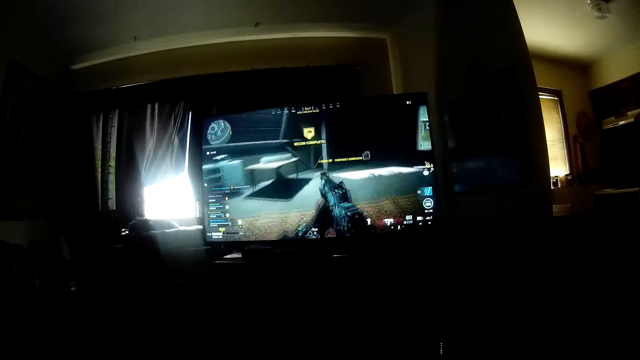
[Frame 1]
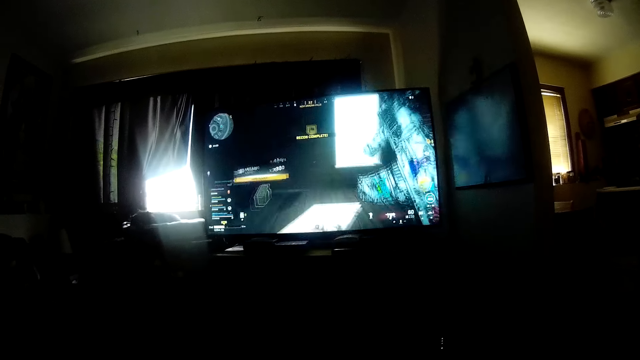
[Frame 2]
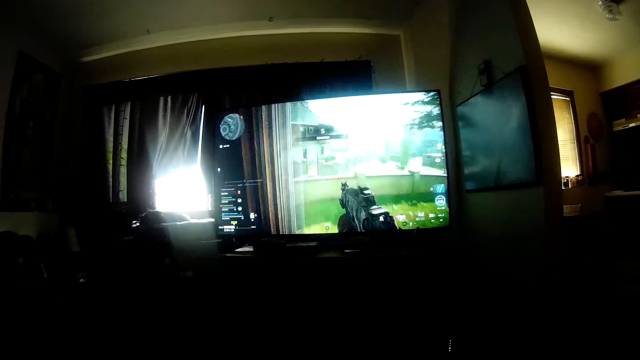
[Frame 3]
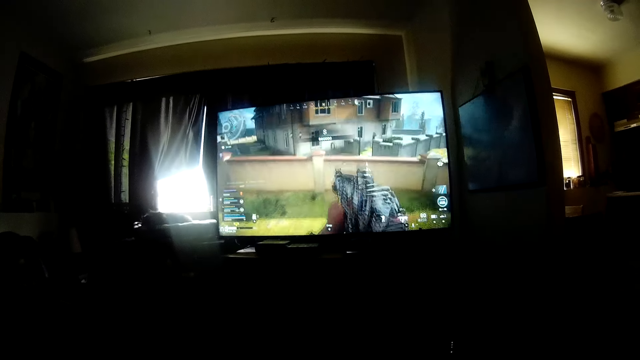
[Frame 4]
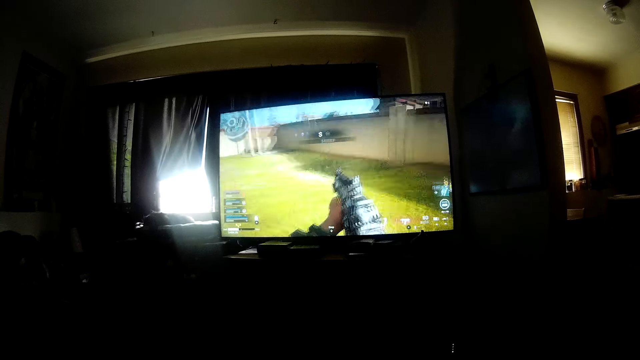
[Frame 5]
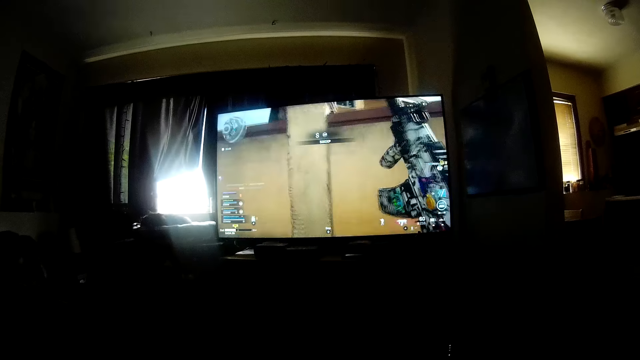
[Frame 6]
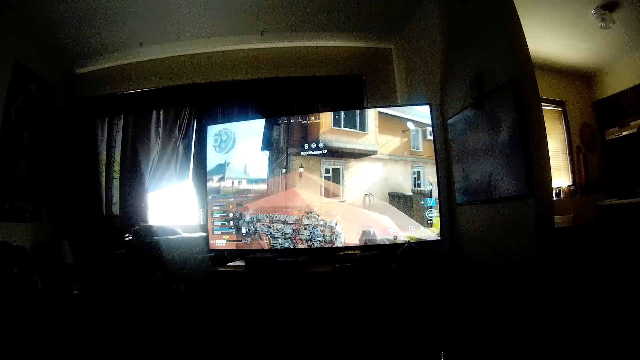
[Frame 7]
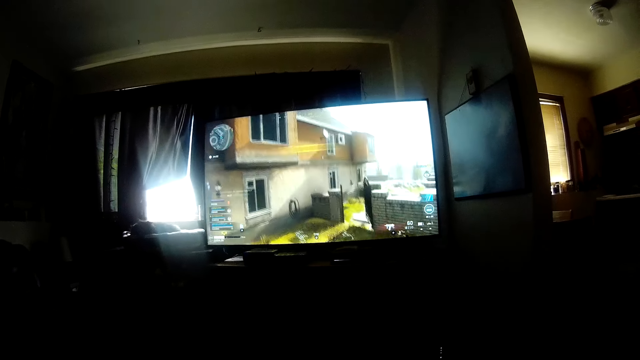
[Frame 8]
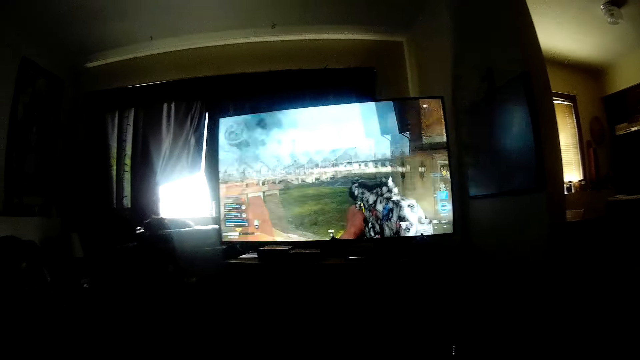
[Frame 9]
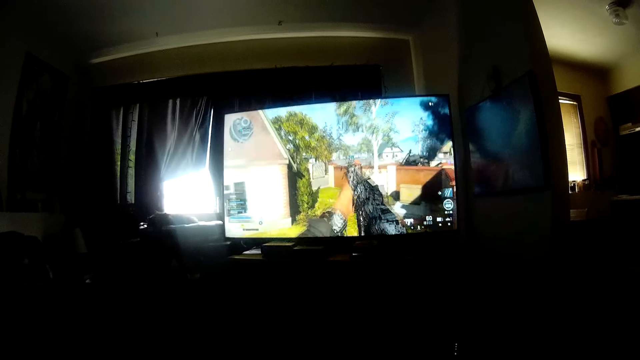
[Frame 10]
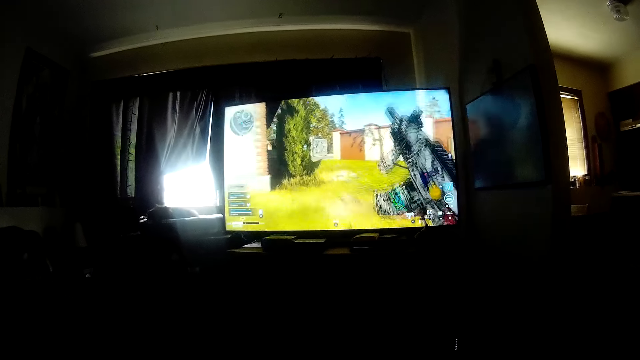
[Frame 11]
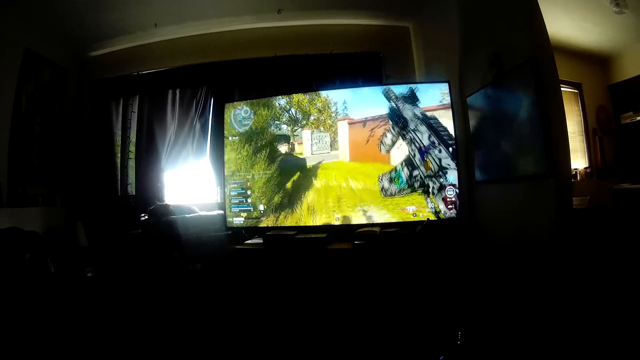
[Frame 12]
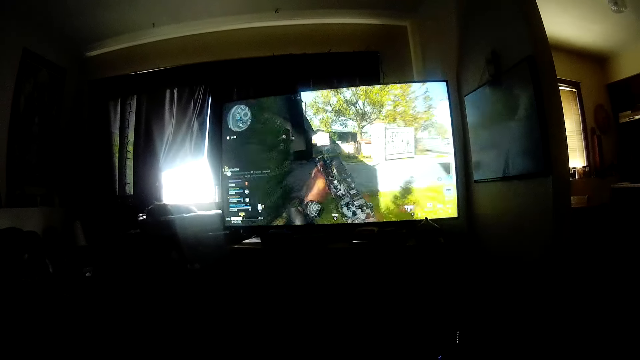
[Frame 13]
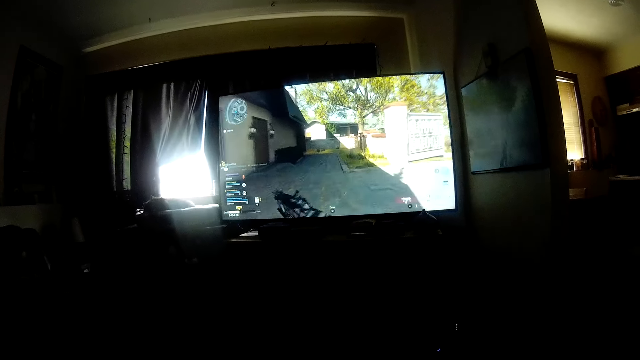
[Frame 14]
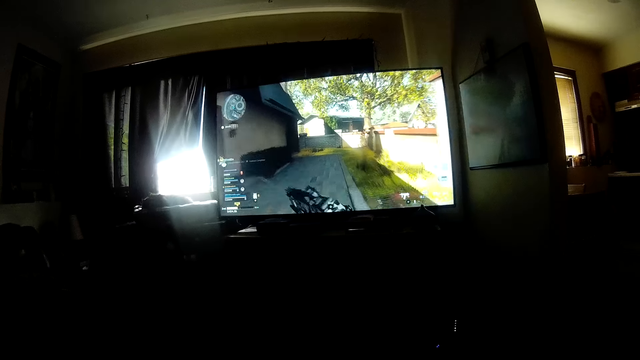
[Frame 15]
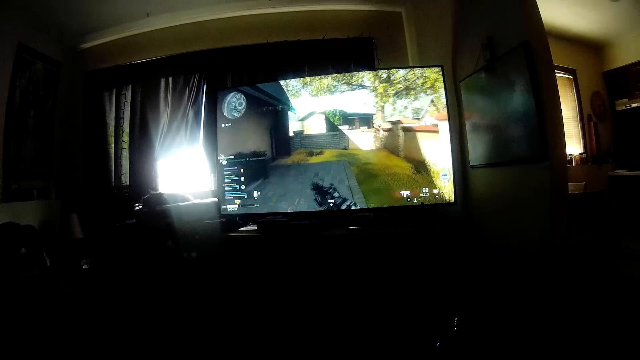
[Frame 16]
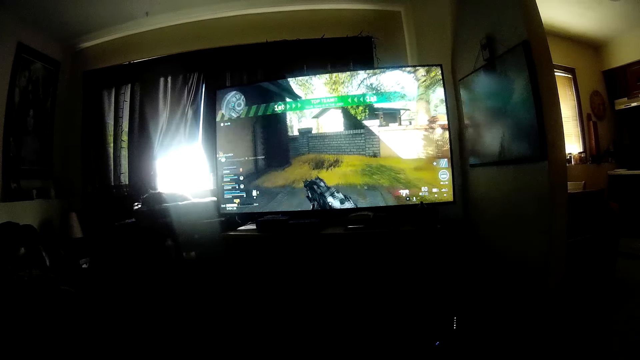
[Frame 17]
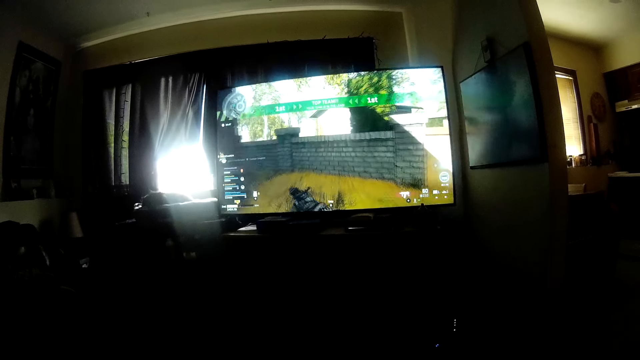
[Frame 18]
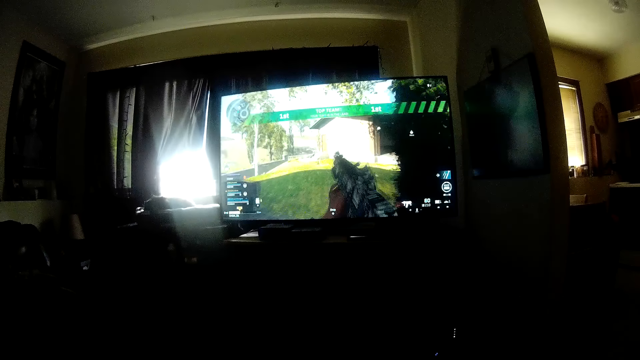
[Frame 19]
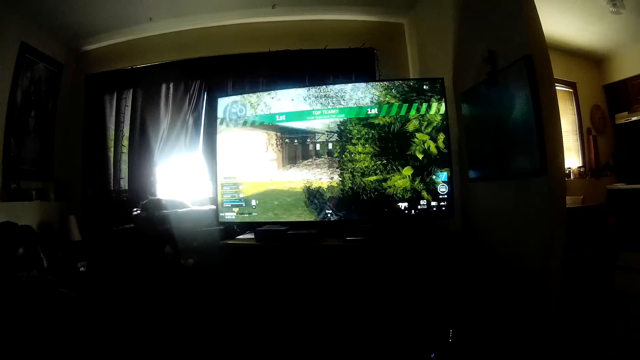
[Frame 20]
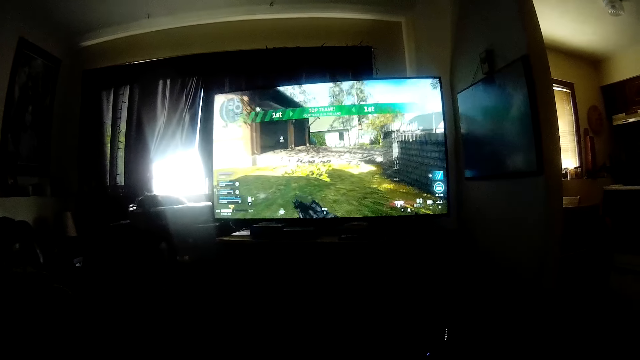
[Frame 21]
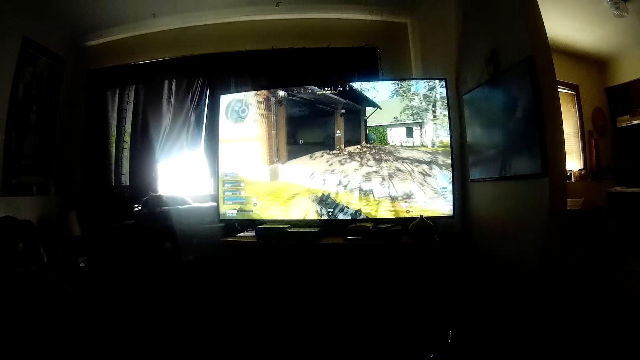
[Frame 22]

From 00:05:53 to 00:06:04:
The camera wearer looks around a room.

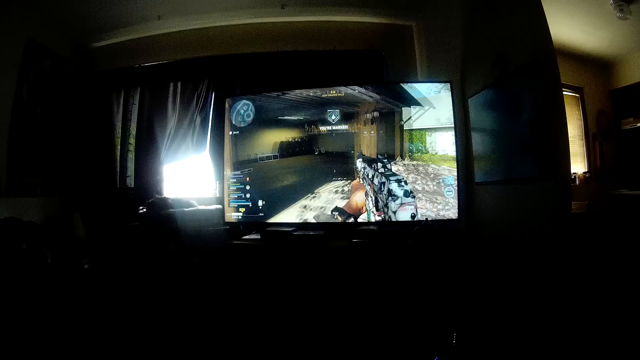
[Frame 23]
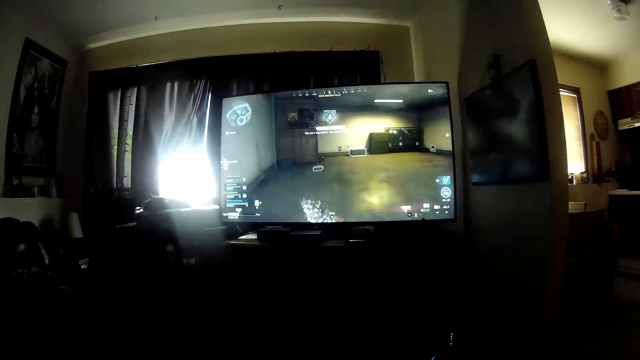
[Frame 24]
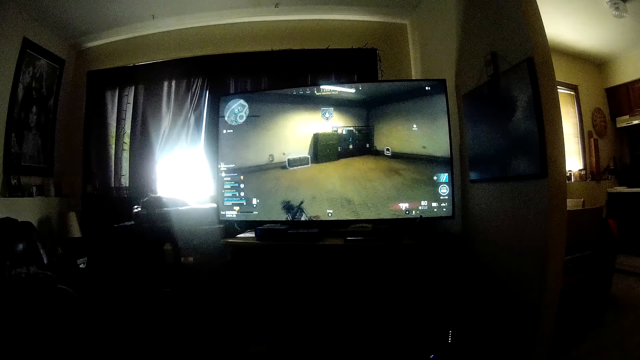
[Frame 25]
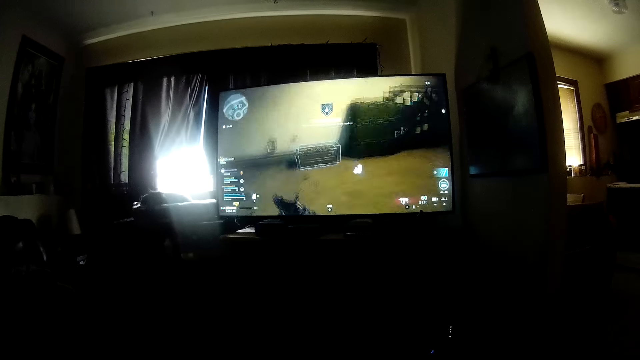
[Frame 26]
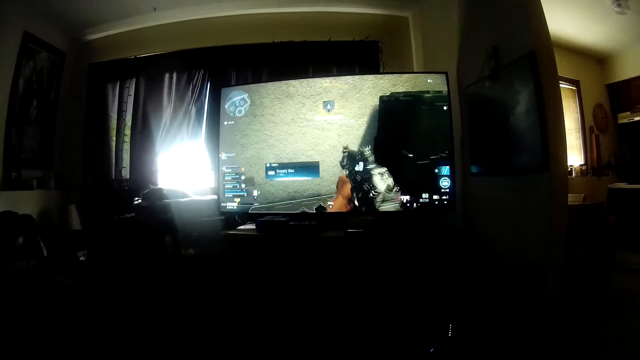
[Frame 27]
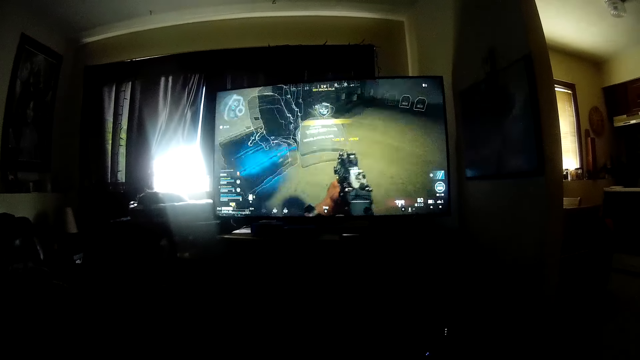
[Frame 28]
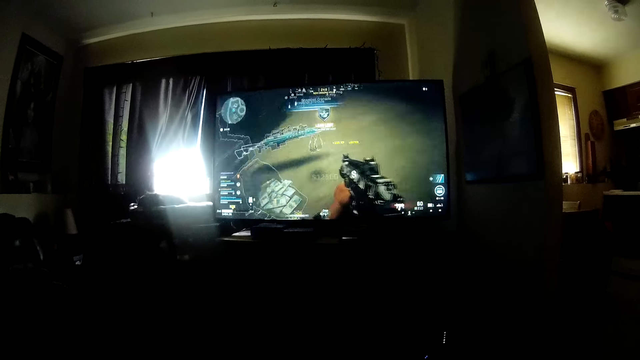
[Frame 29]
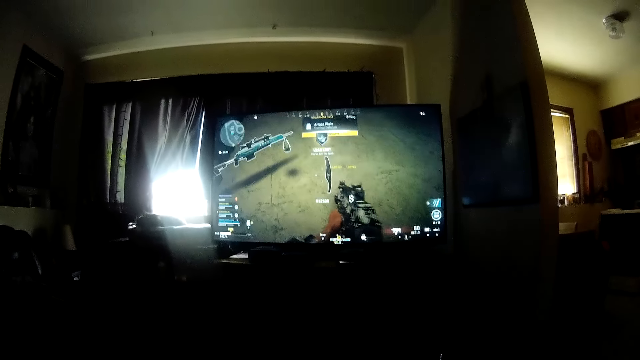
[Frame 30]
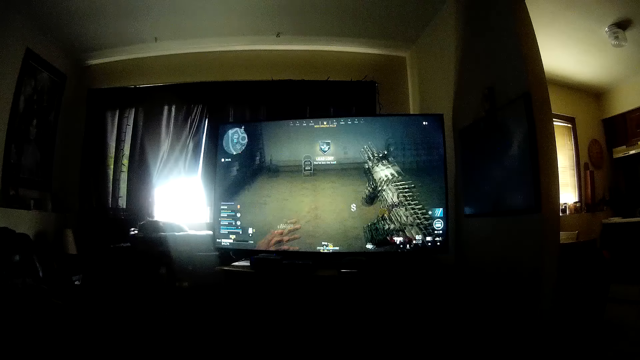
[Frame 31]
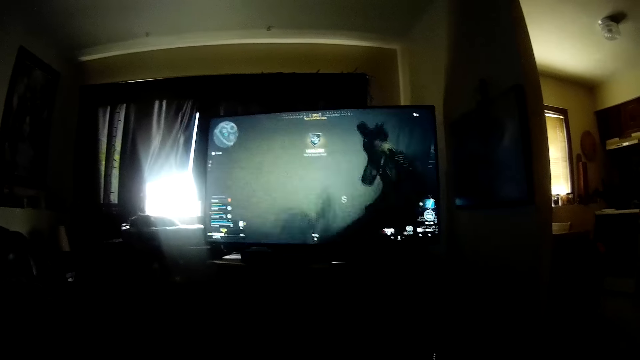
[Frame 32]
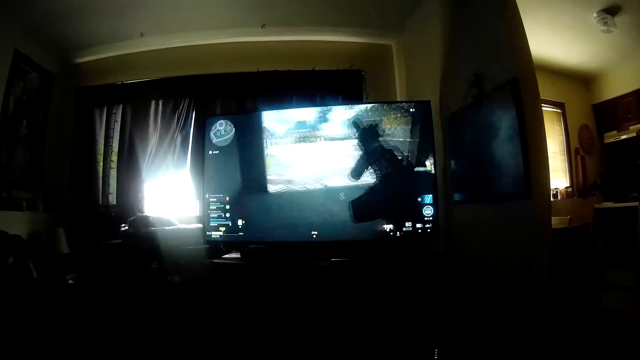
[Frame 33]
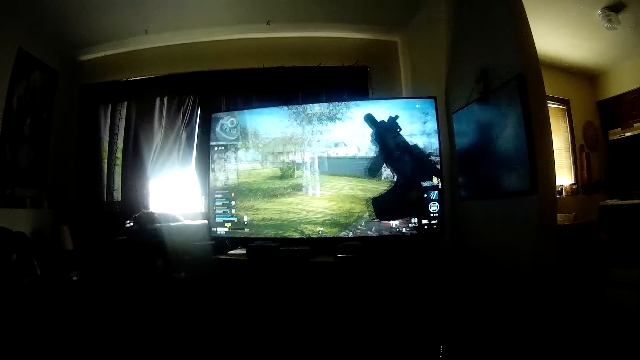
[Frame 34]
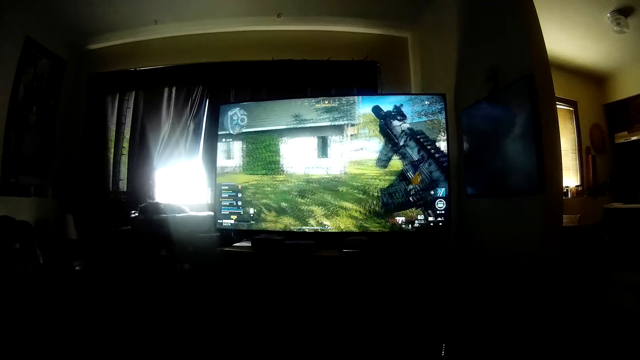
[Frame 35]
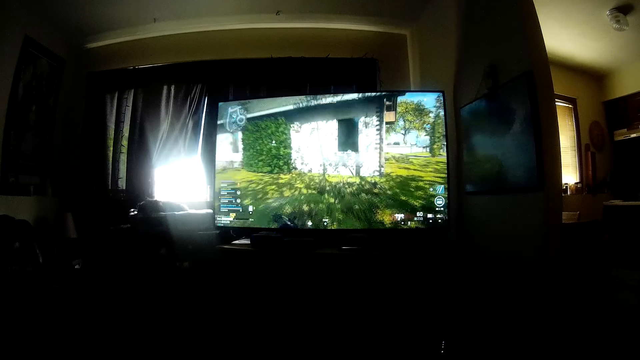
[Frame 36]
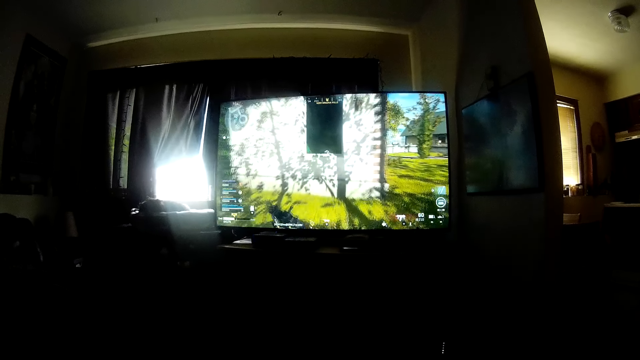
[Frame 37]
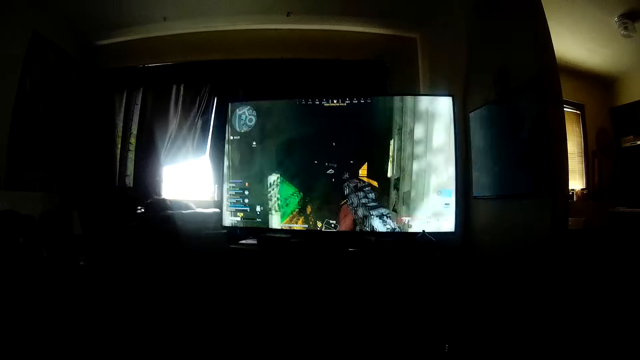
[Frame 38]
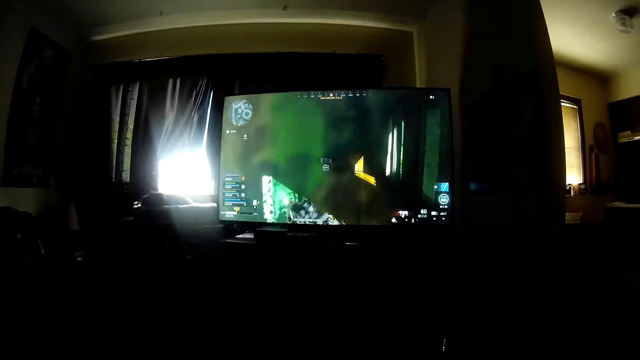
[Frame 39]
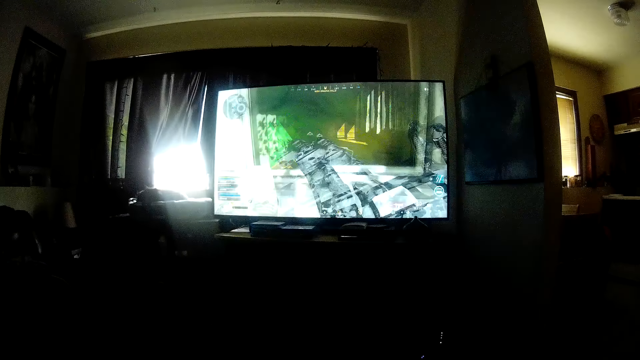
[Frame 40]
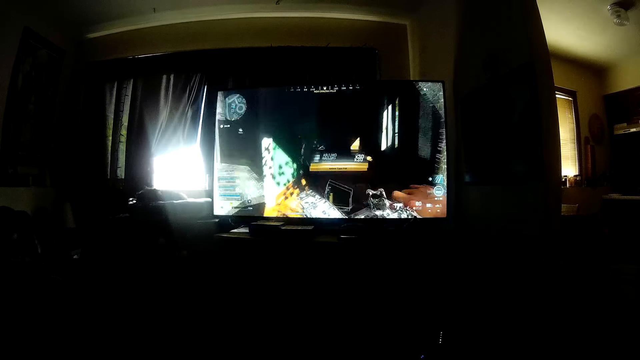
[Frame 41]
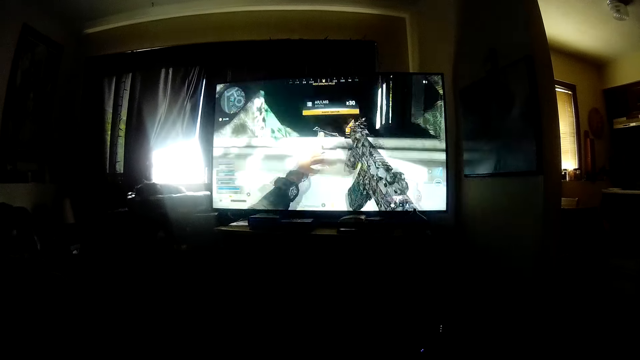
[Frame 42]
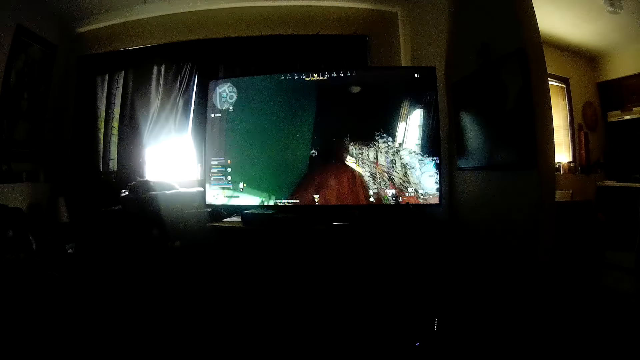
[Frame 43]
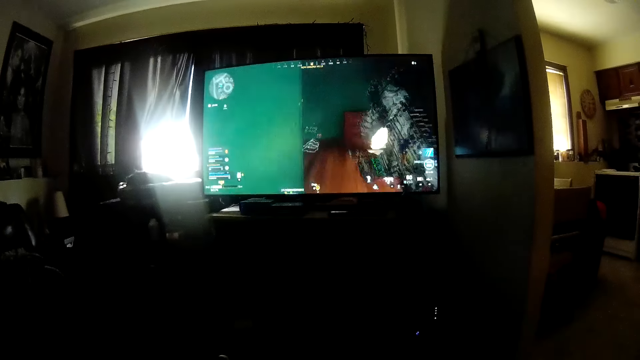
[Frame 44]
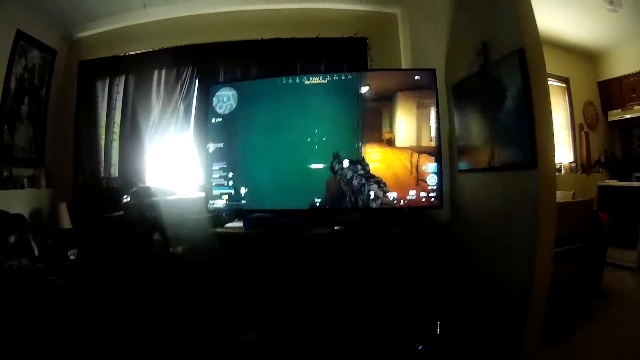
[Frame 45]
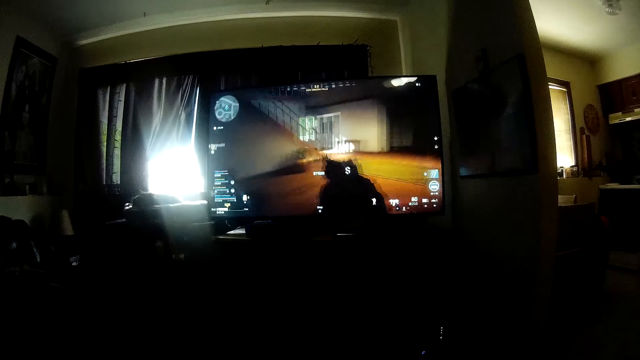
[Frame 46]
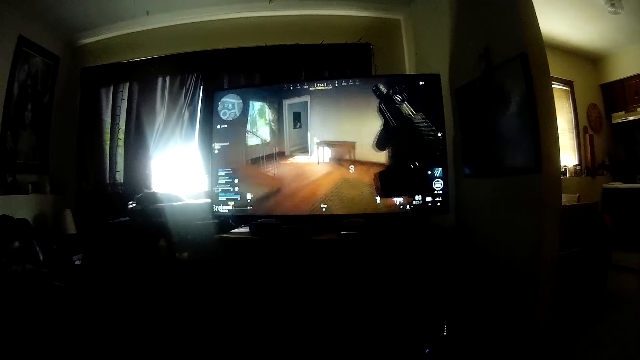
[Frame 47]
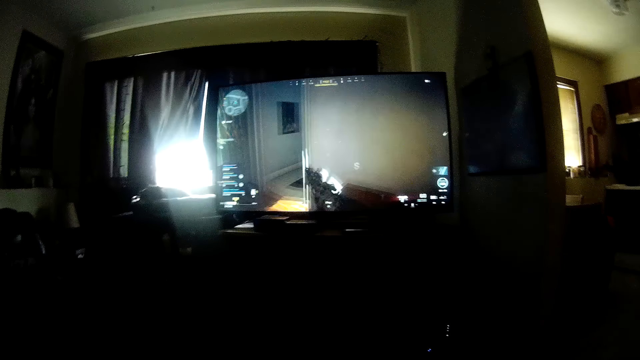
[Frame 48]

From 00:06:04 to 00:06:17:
The camera wearer operates a television with a hand. They look around a room.
